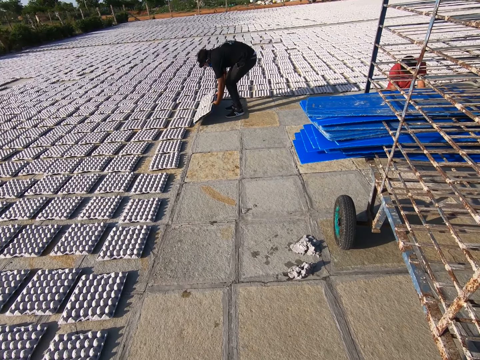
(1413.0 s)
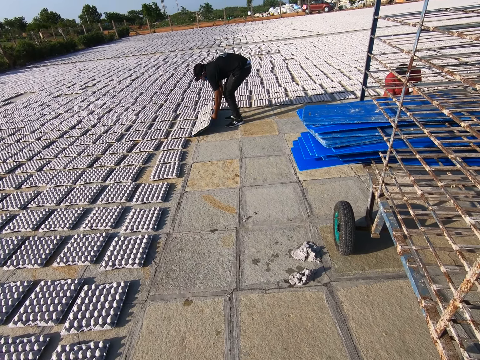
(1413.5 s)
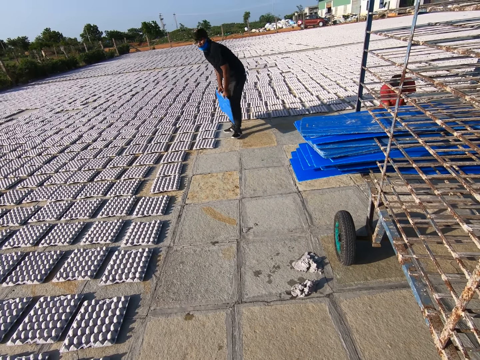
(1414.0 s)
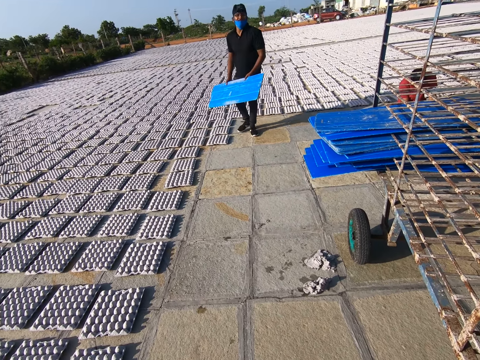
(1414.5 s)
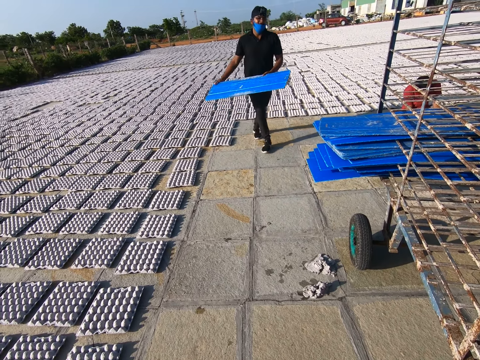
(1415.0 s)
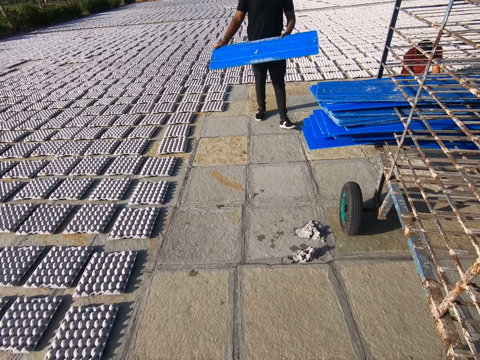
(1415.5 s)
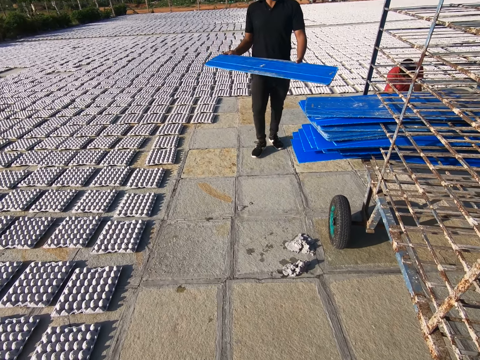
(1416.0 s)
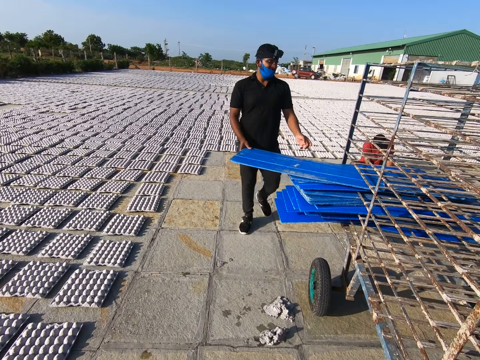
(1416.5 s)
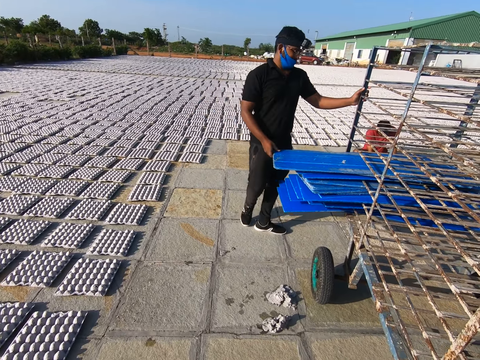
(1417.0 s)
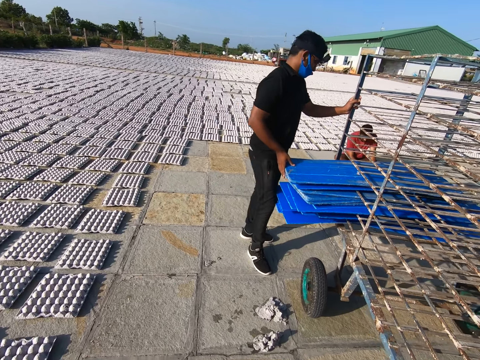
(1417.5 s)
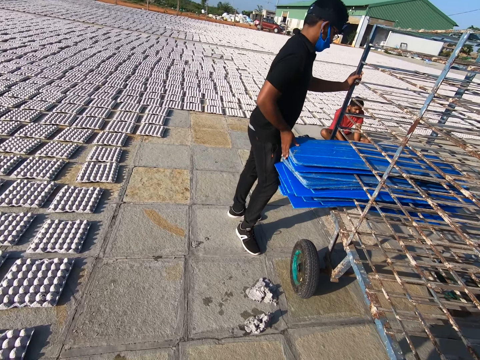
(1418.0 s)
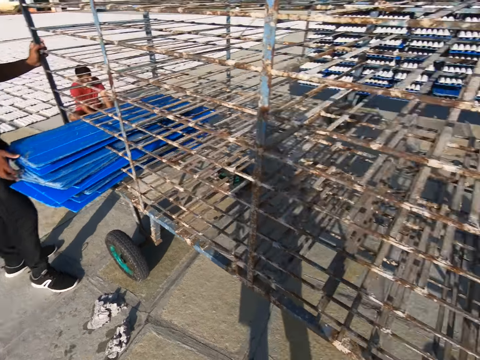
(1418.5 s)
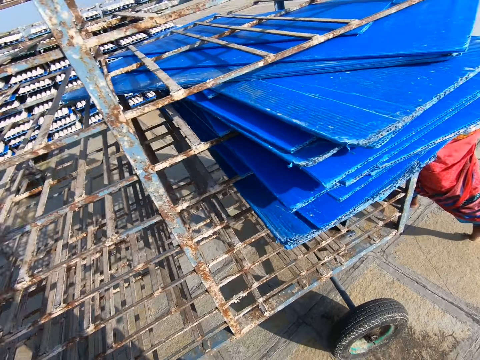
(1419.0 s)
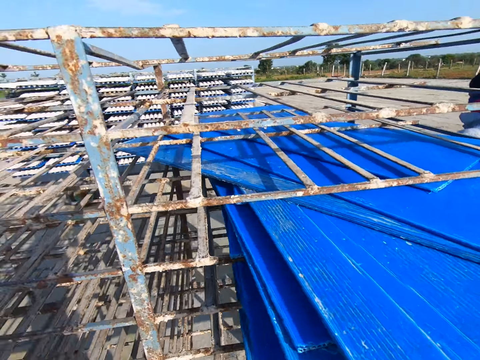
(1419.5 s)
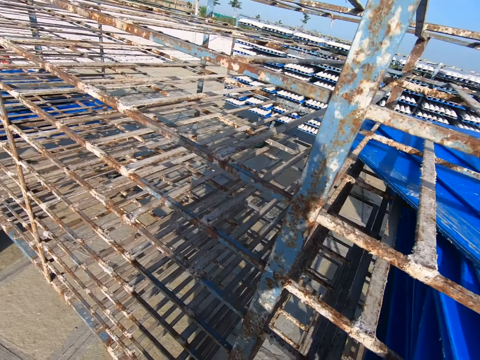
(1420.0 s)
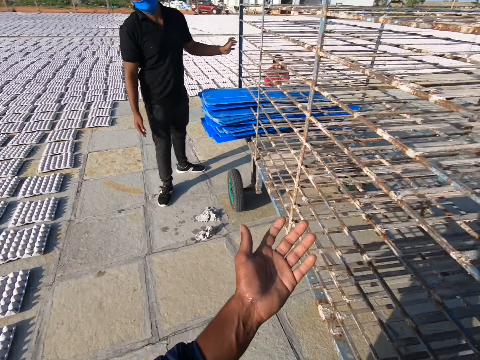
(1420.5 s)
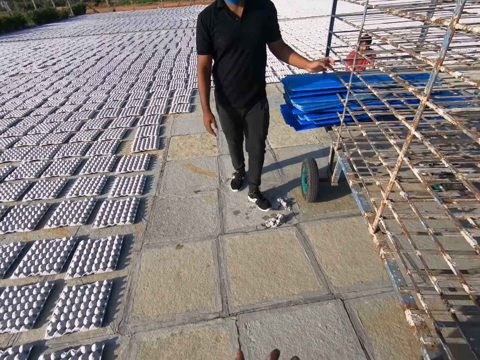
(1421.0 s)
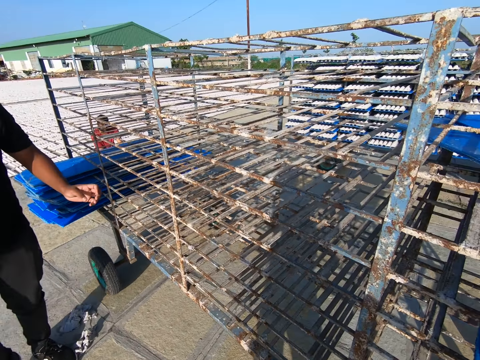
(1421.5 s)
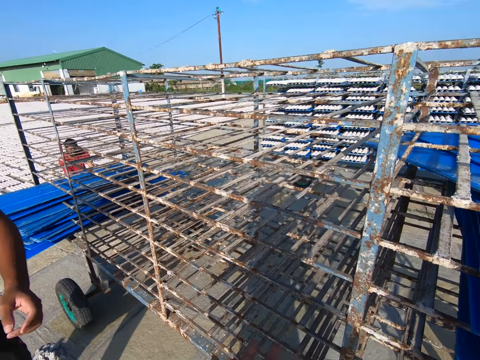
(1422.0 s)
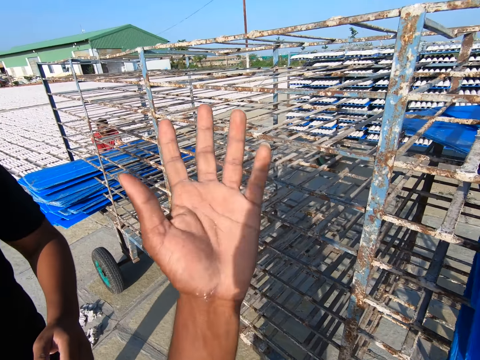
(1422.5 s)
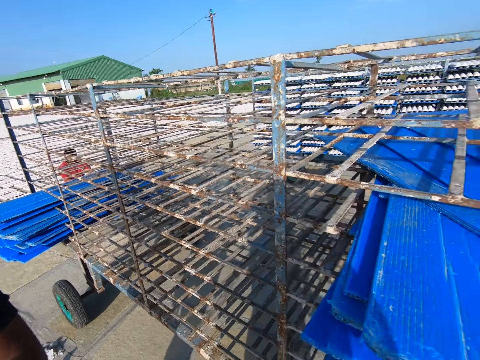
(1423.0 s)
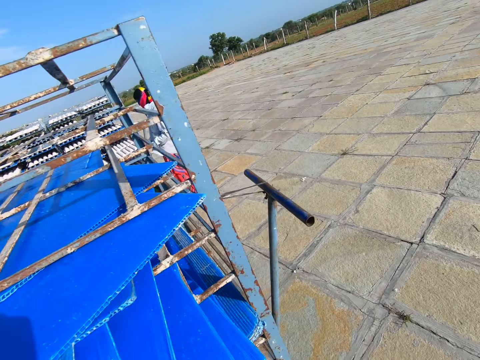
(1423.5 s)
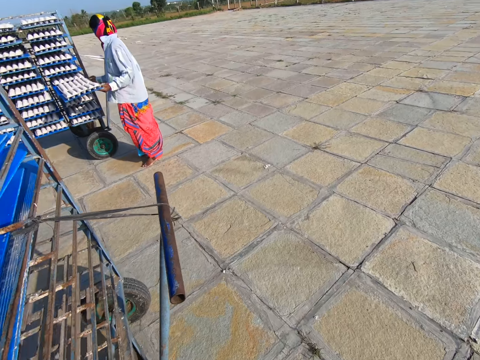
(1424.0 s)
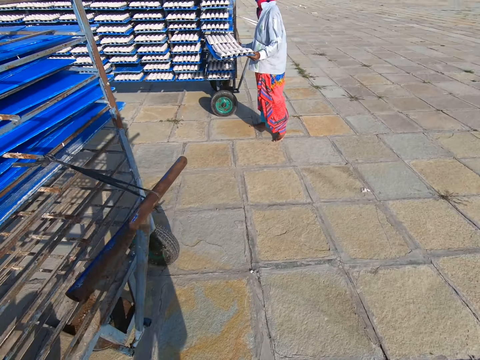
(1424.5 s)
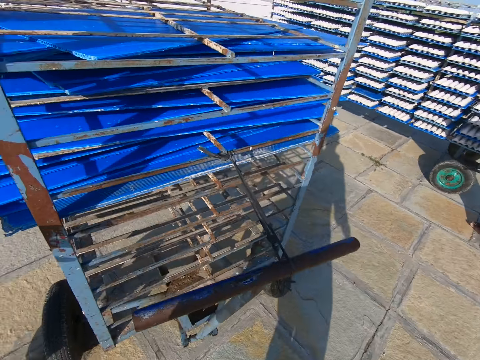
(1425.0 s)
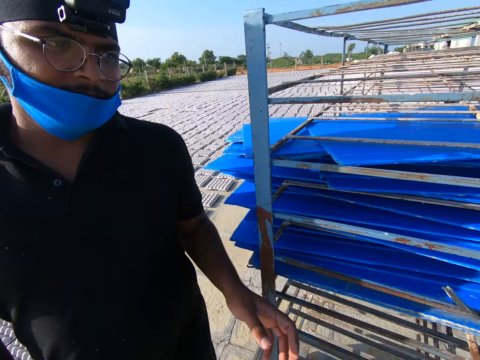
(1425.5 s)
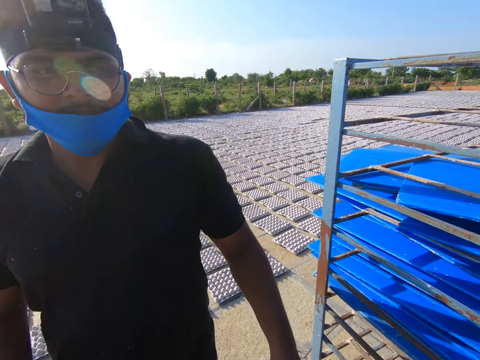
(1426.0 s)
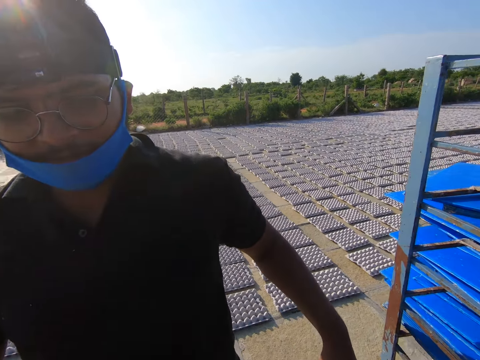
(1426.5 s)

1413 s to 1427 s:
The man drops the egg trays with the plastic sheet in his hands. The man walks towards the rack on the floor with the tray. The man places the plastic sheet on the rack on the floor with his right hand. The man drops the tray. The man holds the rack with his left hand. The camera wearer holds the metal. They interact with the man. They converse with the man. They use a hand gesture. The camera wearer and a woman walk around. The woman takes a plastic sheet from the rack on the floor with both hands.

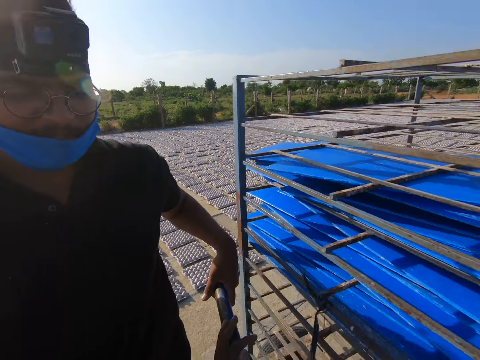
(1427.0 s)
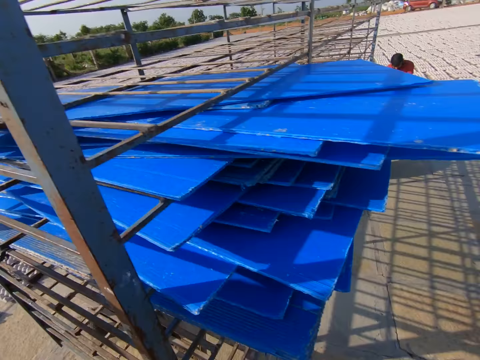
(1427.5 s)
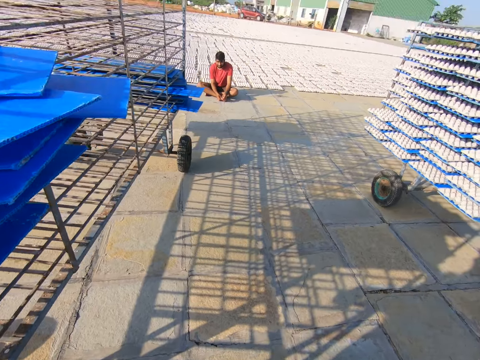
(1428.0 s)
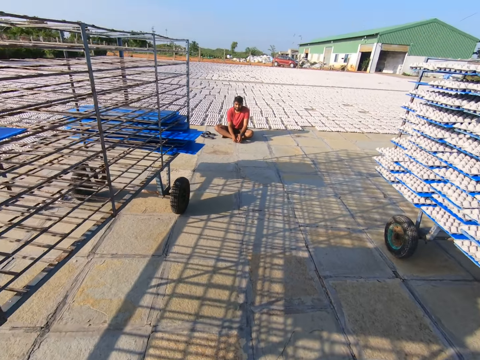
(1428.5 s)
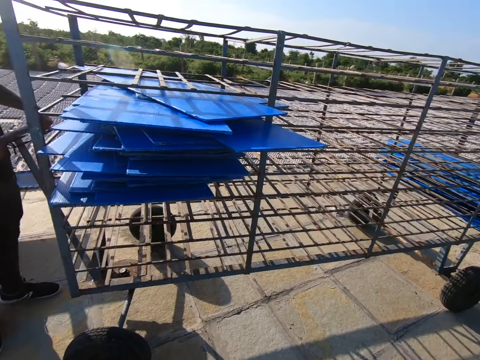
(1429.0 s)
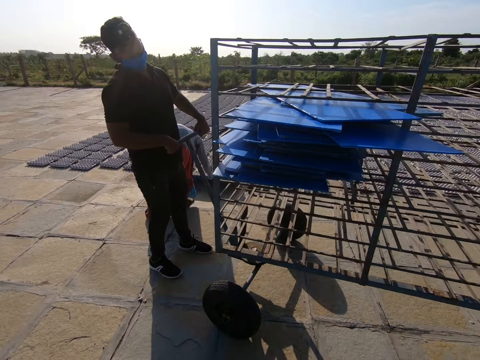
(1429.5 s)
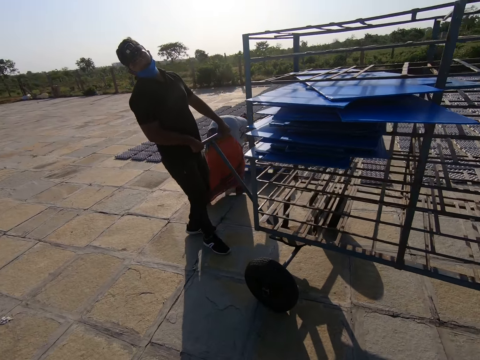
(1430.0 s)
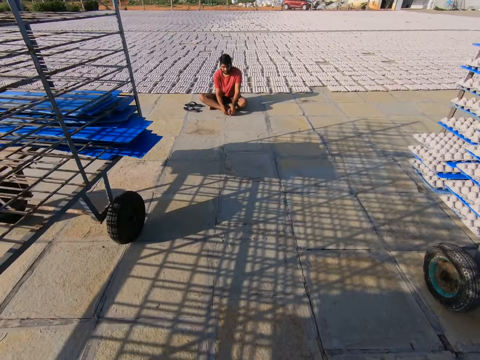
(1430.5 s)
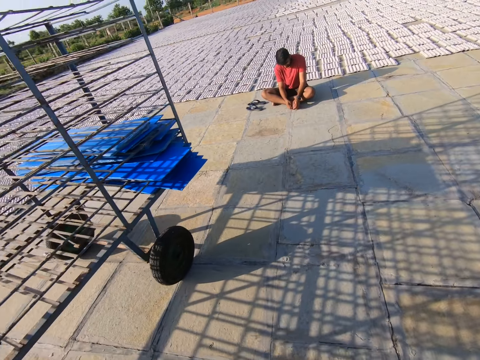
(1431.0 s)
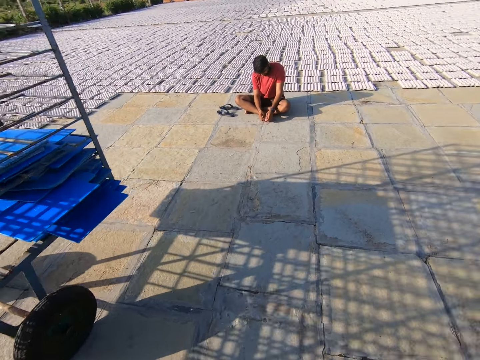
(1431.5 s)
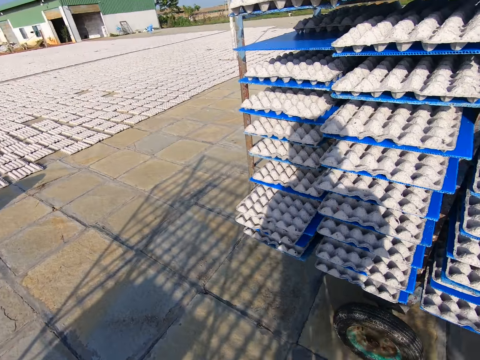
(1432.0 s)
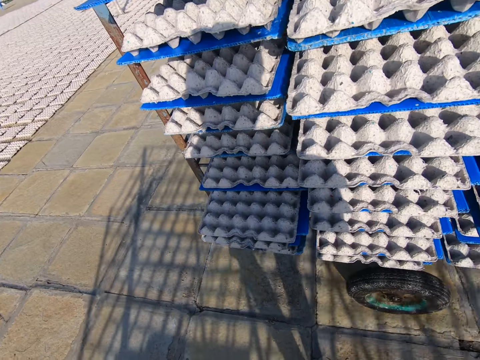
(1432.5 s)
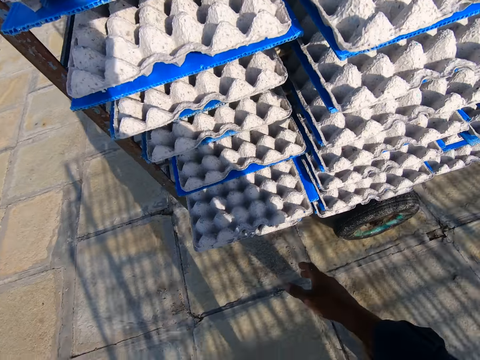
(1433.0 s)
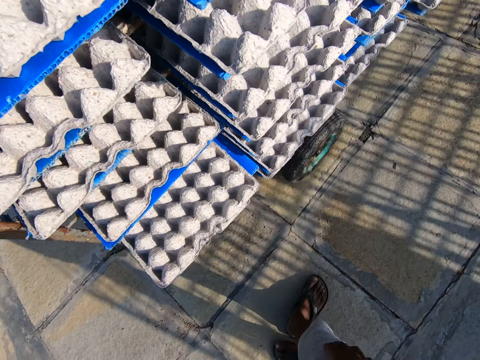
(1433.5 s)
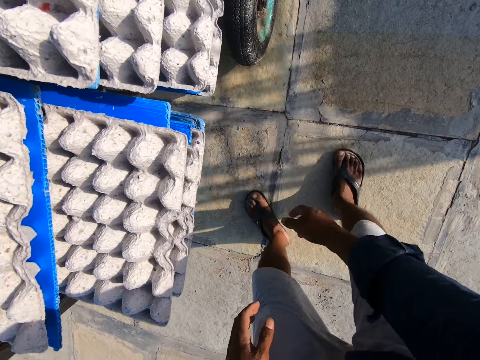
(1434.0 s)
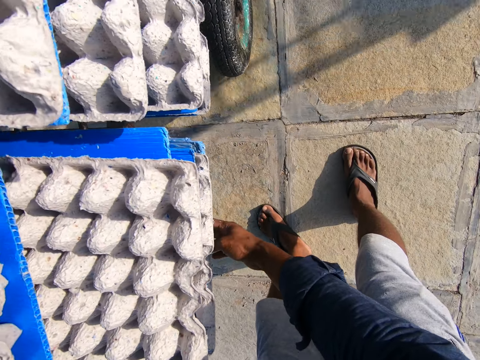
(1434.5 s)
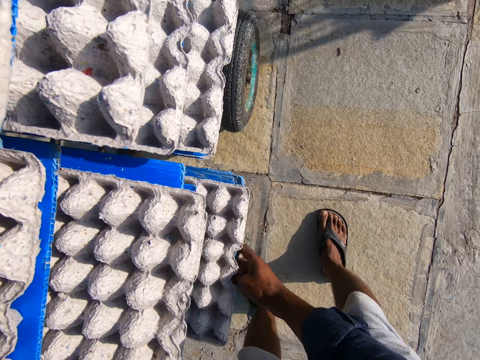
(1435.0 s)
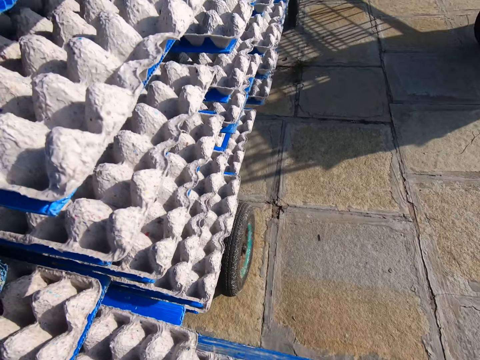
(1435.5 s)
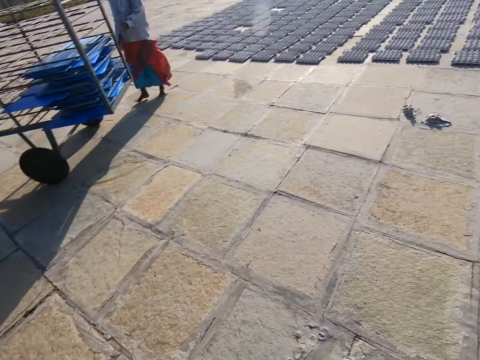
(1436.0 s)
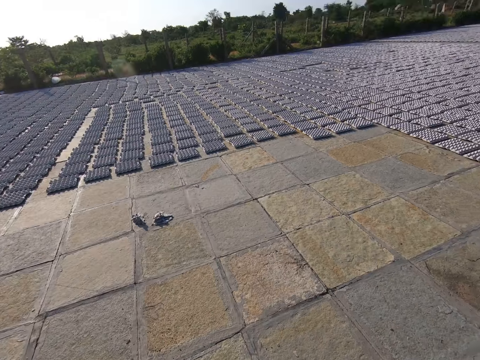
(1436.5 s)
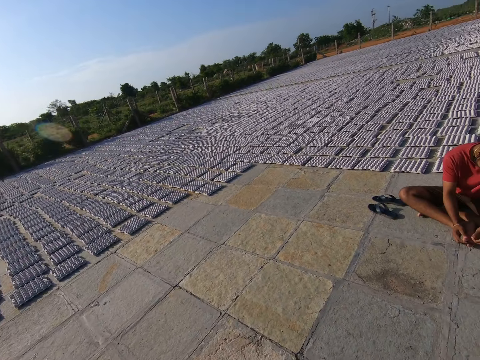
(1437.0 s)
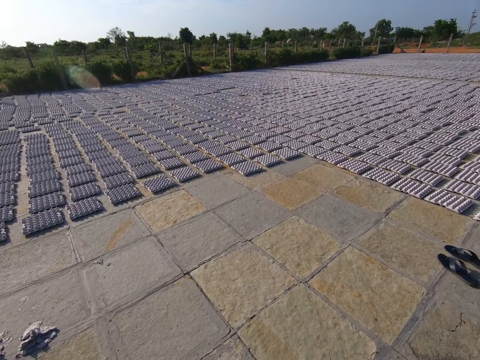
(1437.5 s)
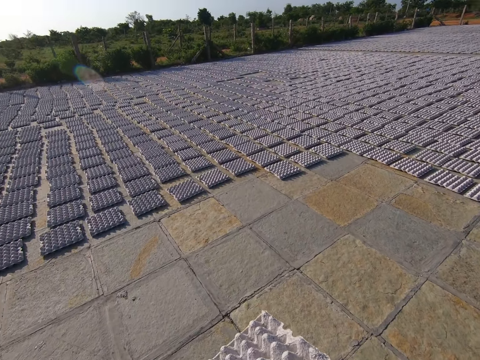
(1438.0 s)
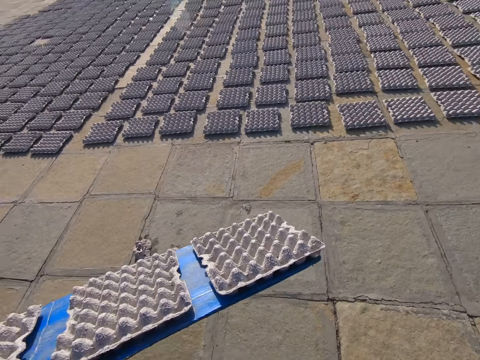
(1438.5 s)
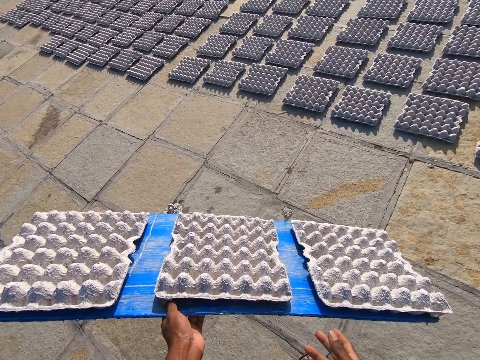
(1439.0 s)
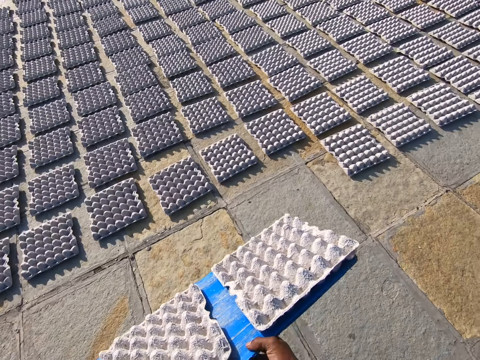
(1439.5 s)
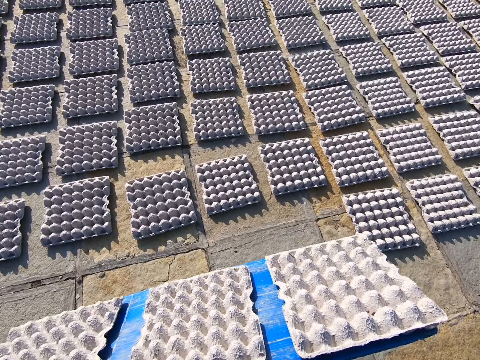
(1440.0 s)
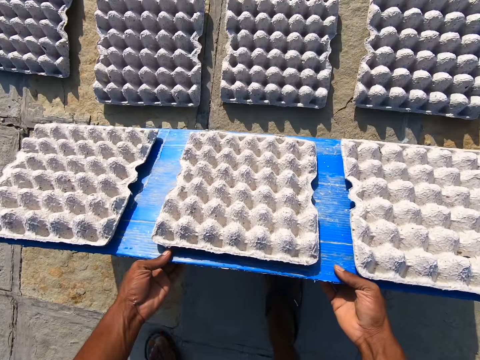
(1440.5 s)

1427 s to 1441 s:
The camera wearer converses with a man. He walks around. He pulls a plastic sheet from a rack on the floor with his right hand. He holds the egg tray. A woman moves the rack on the floor with both hands. The camera wearer pushes the tray. The man walks towards some egg trays on the floor. The camera wearer walks with the tray. He drops the egg trays on the floor from the plastic sheet with both hands.
